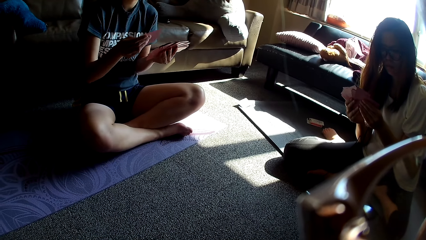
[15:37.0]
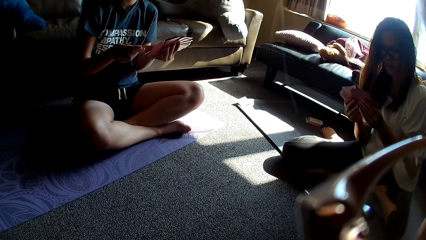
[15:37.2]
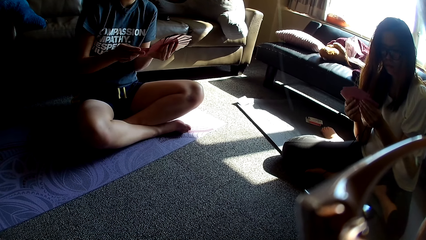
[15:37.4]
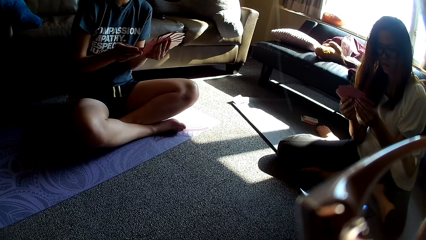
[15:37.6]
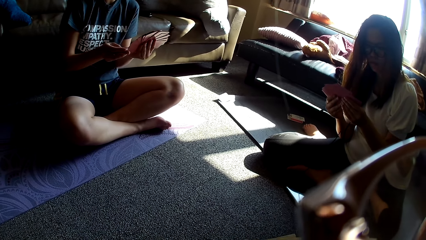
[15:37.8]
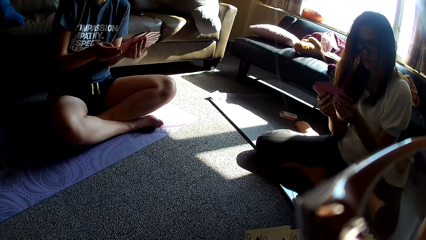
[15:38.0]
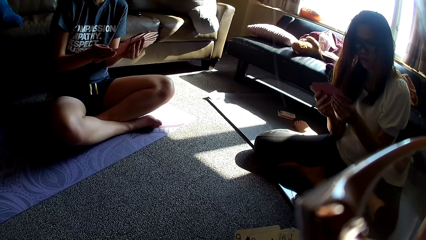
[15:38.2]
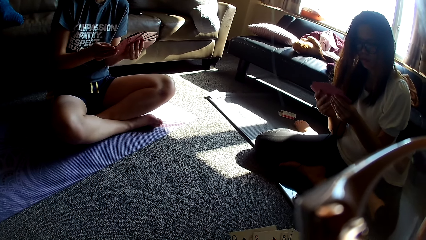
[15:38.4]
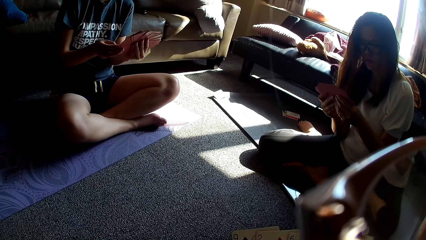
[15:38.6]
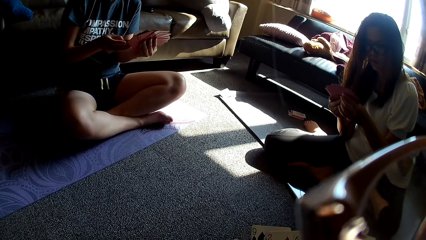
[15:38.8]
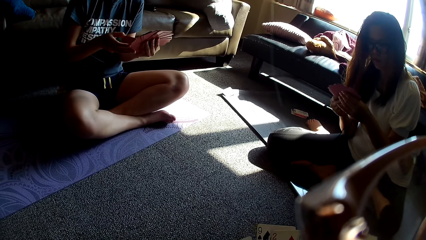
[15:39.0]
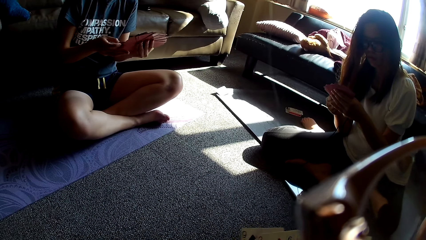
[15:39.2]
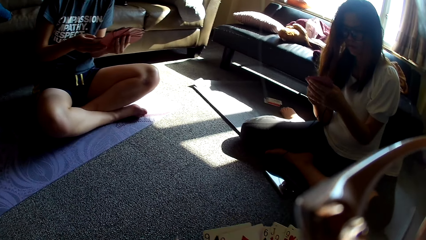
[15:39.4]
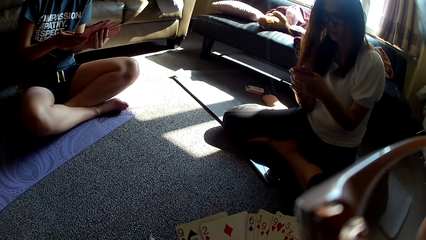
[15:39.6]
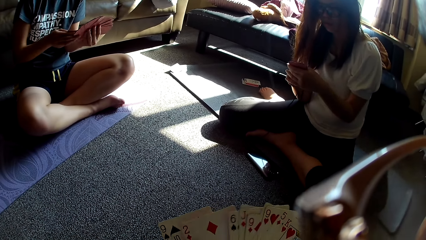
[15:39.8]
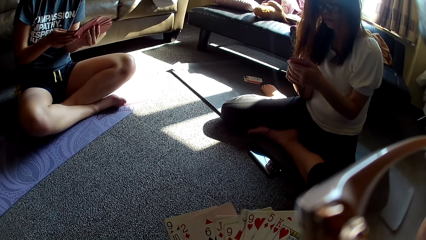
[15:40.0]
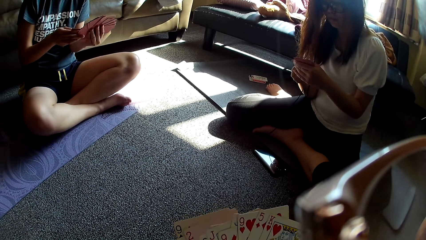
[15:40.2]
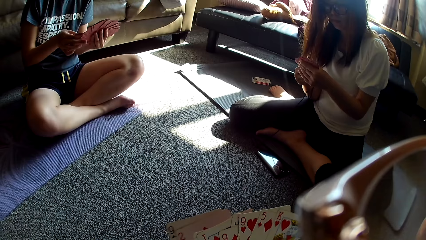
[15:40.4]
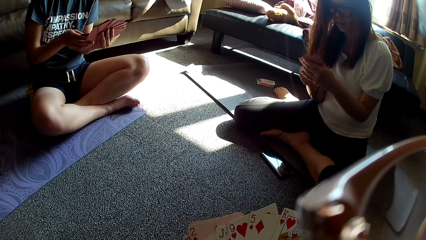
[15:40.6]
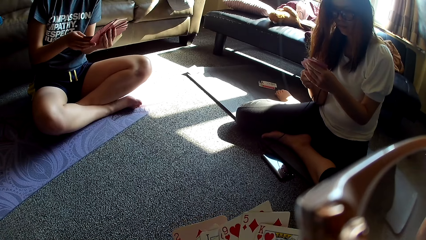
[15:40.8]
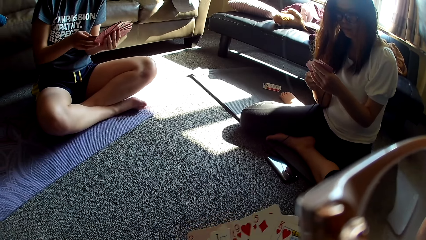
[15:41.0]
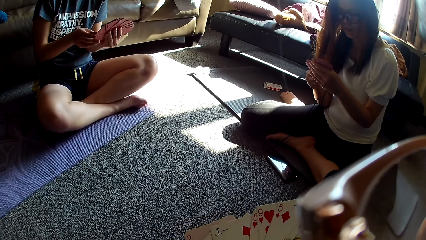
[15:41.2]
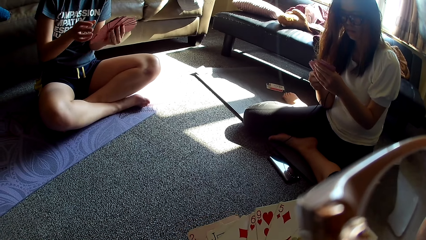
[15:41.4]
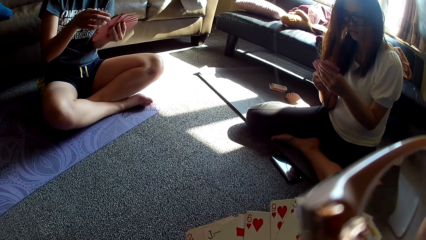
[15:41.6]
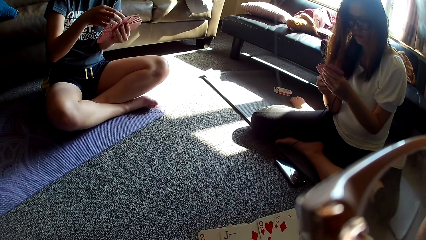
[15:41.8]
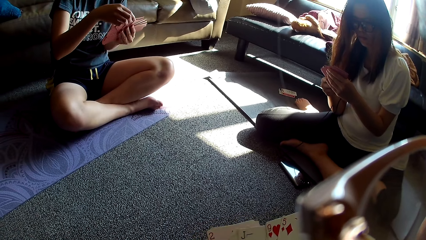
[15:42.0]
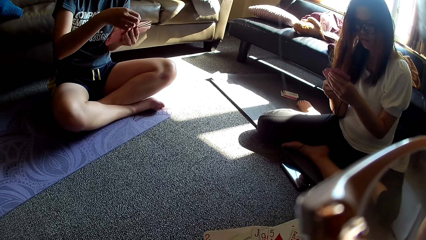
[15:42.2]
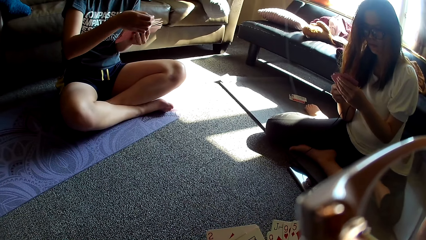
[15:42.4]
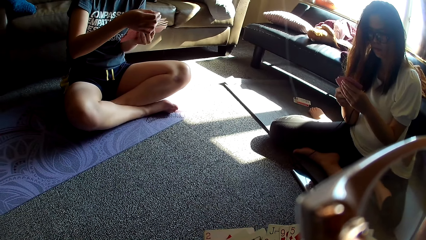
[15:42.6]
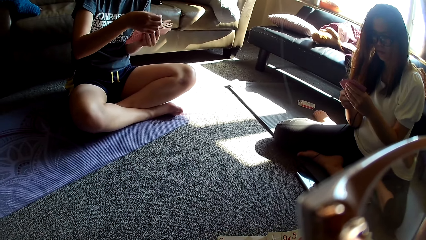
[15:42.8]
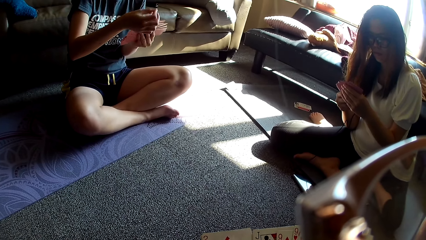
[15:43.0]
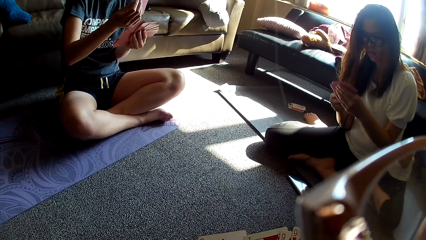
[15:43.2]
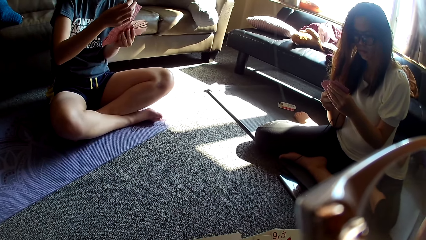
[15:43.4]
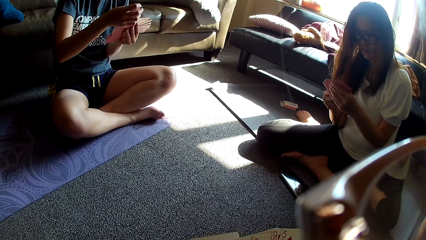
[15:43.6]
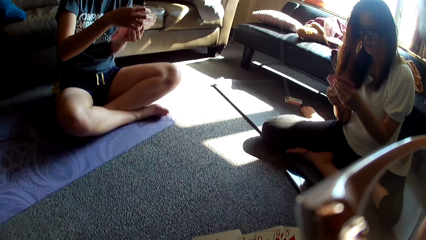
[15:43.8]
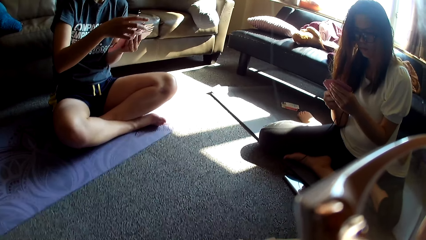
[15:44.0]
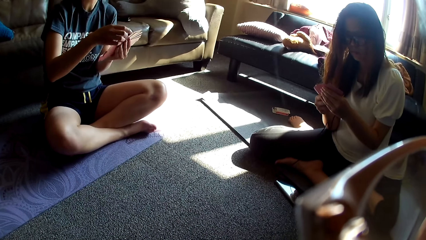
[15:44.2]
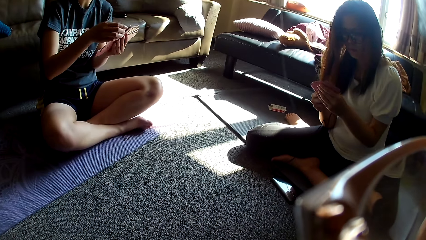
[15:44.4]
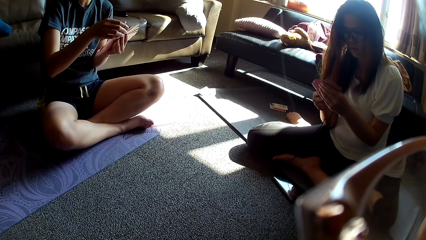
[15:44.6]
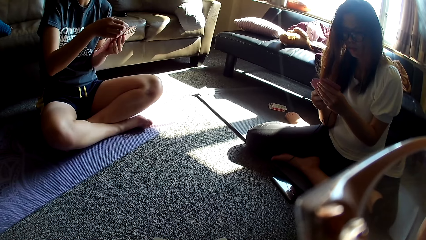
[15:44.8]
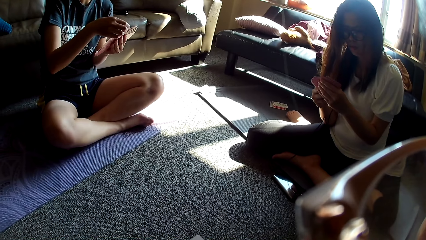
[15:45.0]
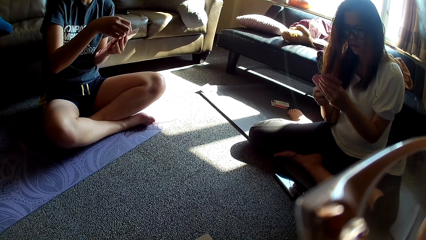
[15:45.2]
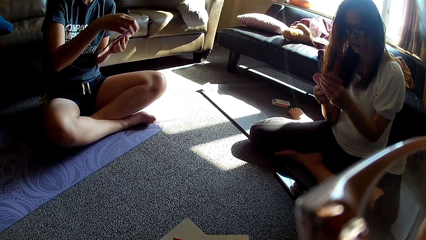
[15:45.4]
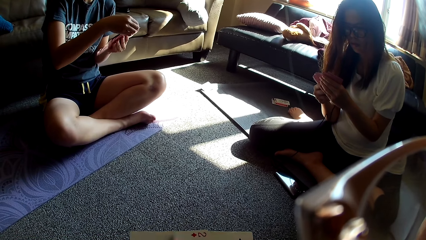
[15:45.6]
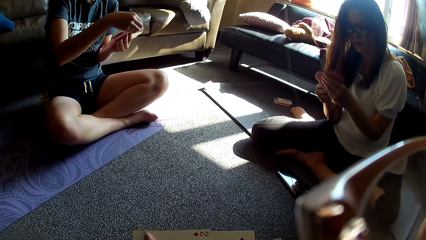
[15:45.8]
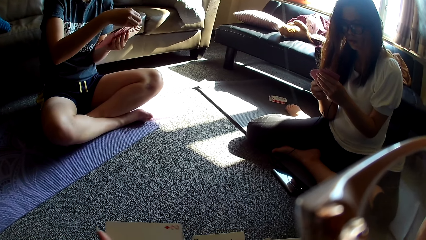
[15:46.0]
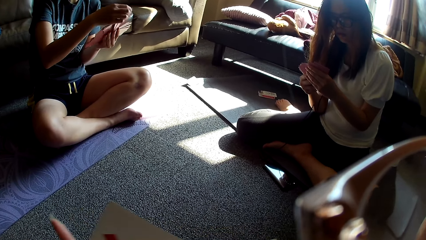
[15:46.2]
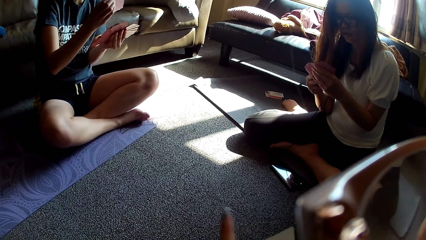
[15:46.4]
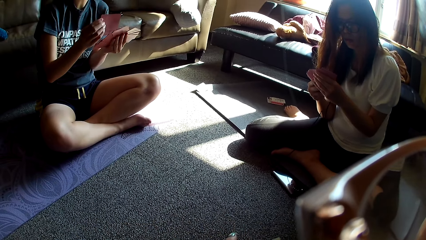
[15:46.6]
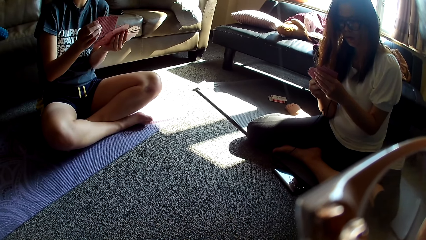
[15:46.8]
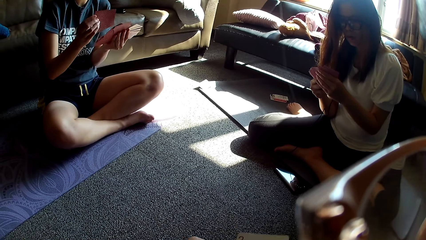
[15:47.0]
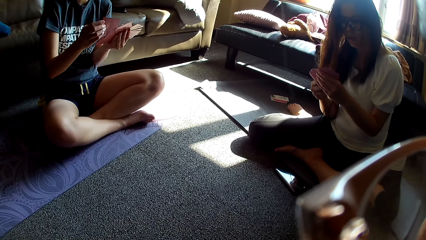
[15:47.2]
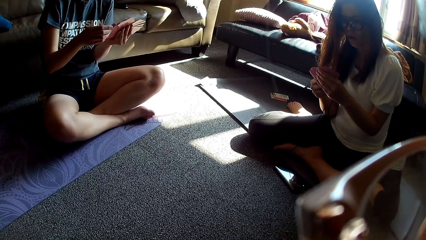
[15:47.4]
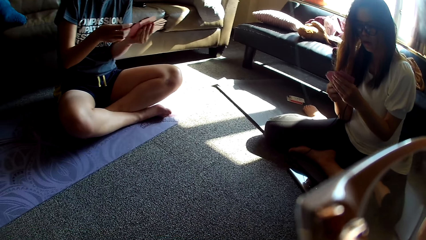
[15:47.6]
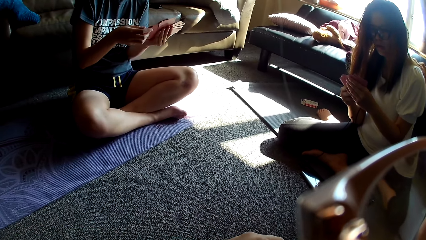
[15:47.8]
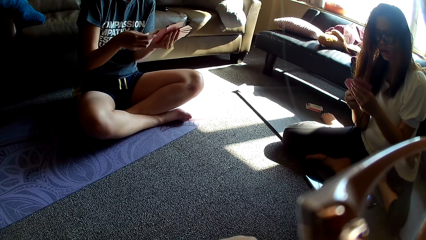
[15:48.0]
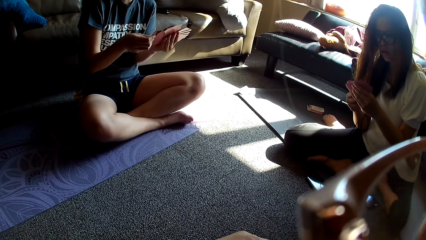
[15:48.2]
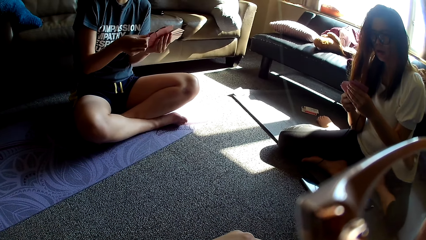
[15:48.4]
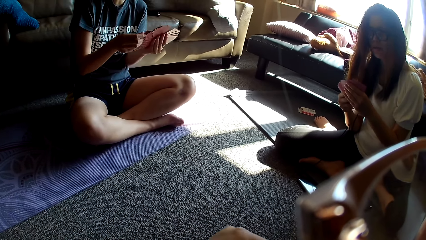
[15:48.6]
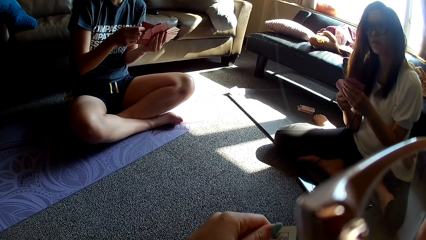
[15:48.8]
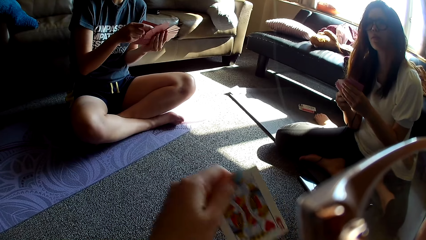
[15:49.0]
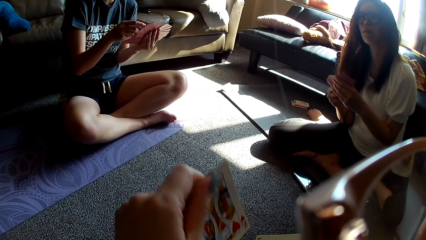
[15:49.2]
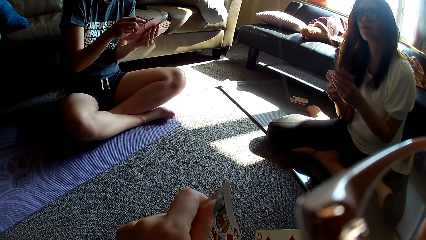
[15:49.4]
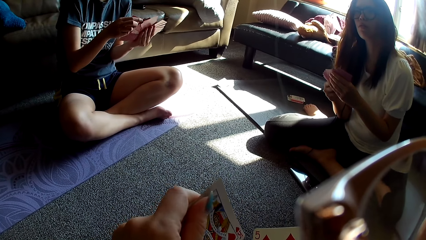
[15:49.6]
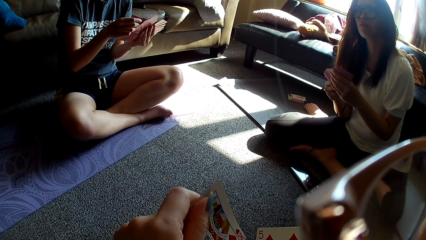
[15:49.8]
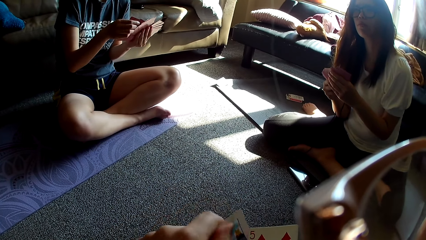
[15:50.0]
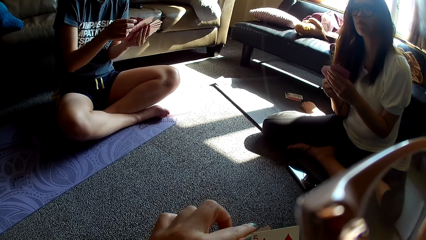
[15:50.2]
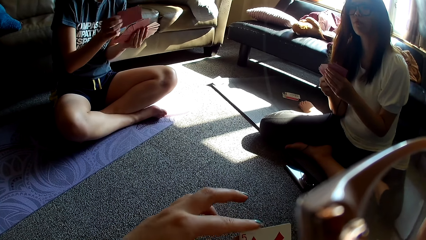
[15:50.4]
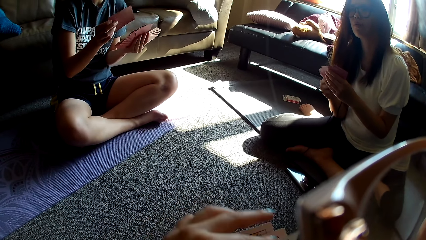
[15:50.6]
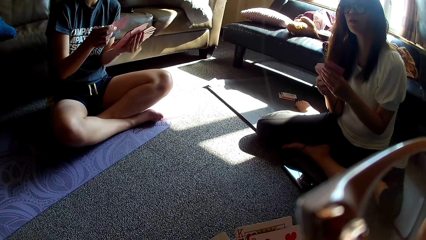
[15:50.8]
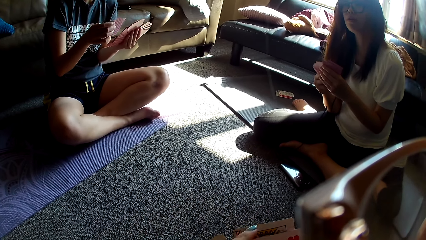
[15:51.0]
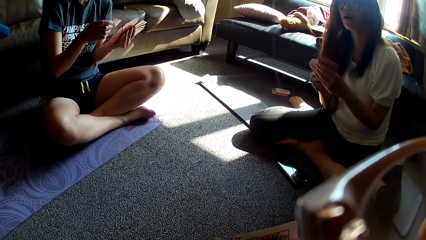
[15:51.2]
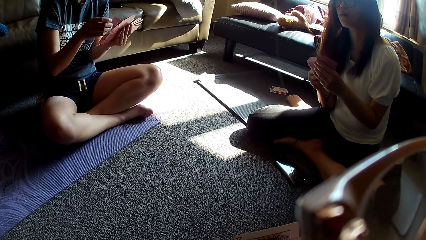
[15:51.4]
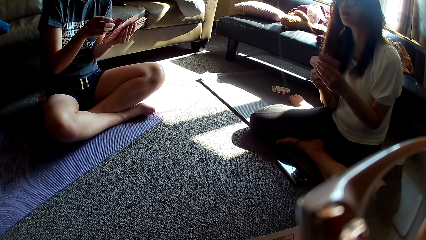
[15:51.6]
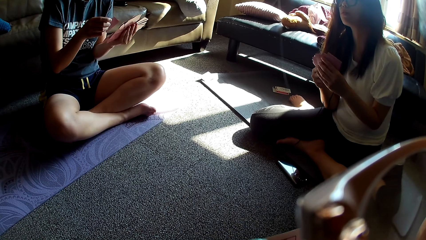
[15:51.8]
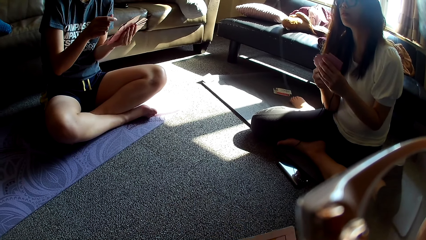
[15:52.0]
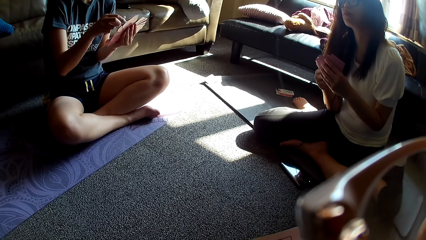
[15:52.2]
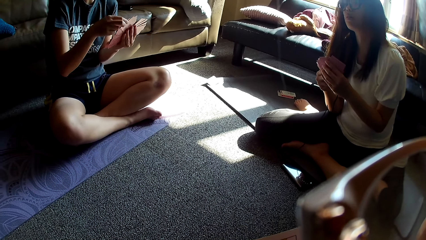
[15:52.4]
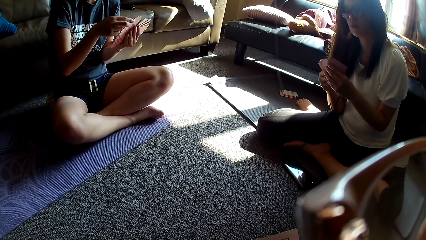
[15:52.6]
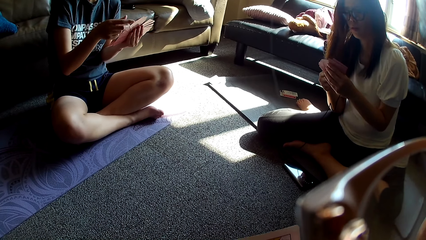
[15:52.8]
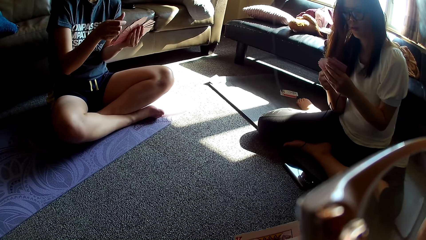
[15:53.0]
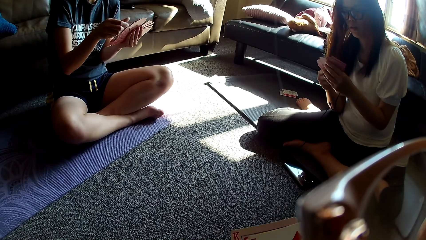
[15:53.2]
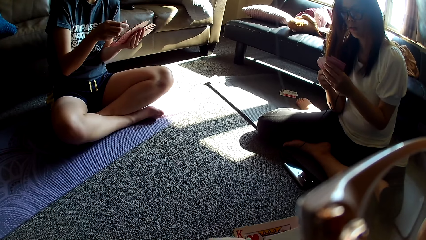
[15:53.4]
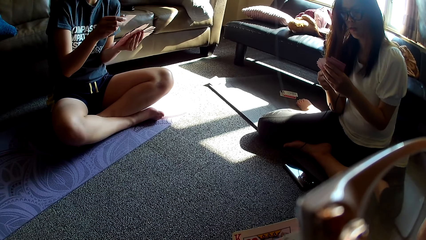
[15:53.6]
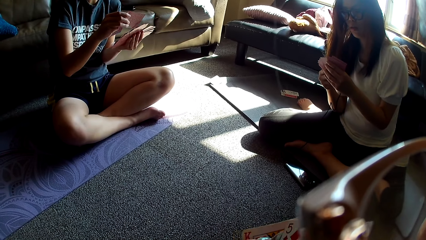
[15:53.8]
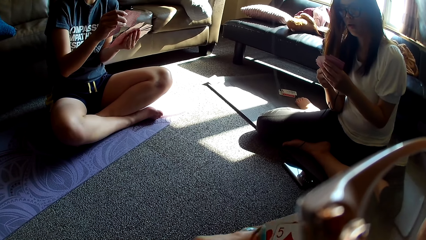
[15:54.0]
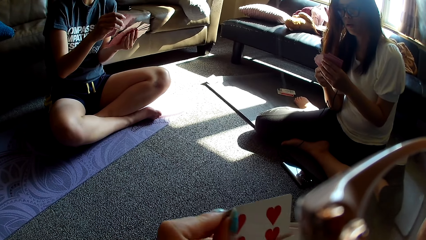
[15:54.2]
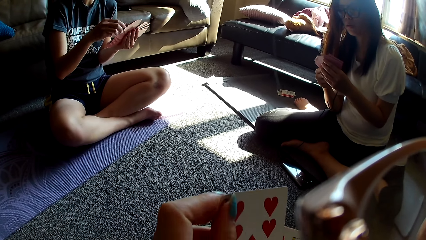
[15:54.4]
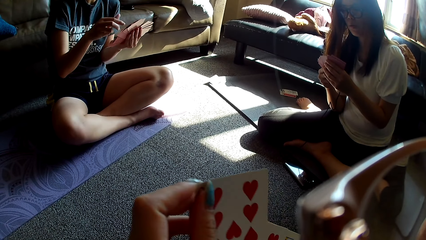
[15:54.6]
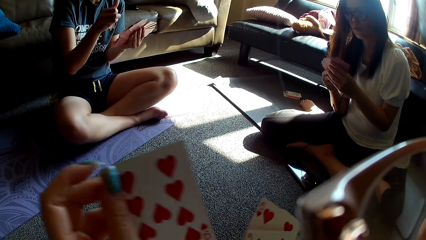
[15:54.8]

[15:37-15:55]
The camera wearer arranges the cards in her hands. She arranges the cards in her hands again.
